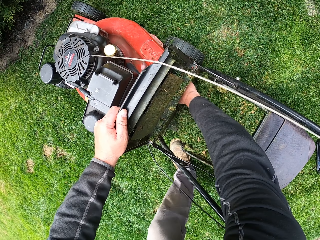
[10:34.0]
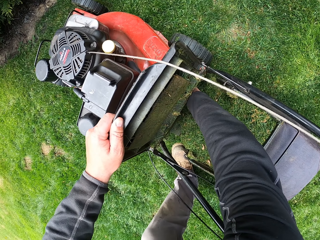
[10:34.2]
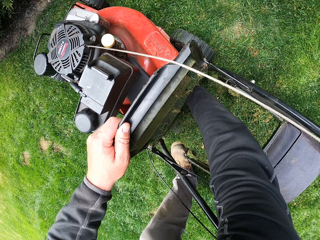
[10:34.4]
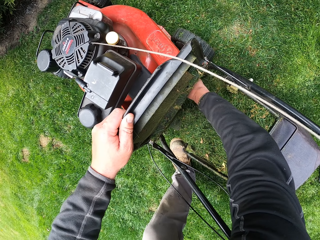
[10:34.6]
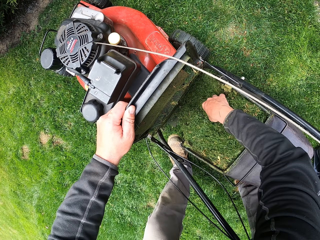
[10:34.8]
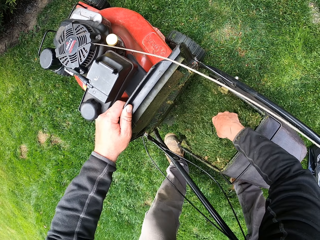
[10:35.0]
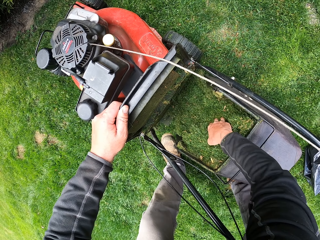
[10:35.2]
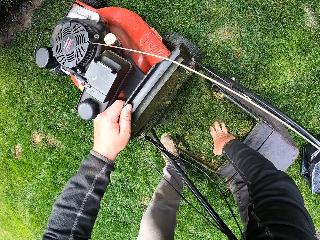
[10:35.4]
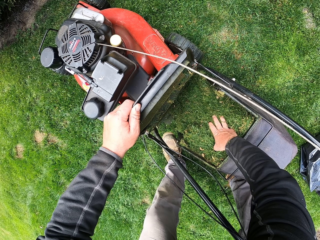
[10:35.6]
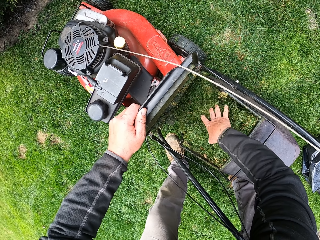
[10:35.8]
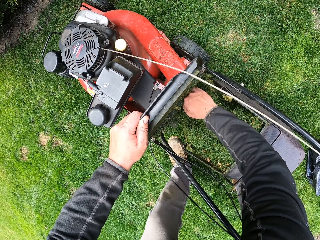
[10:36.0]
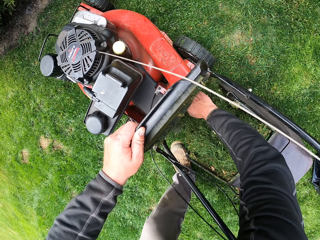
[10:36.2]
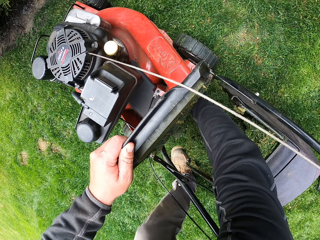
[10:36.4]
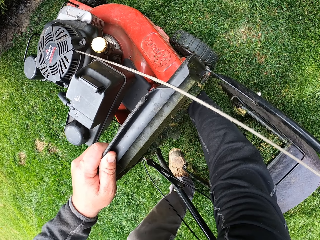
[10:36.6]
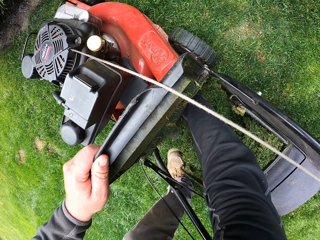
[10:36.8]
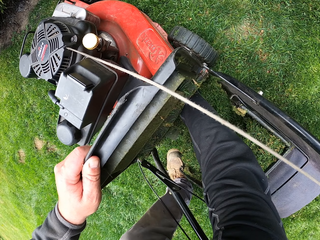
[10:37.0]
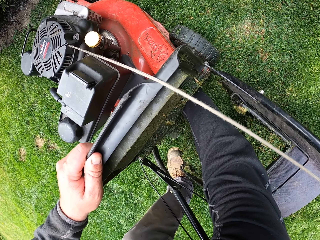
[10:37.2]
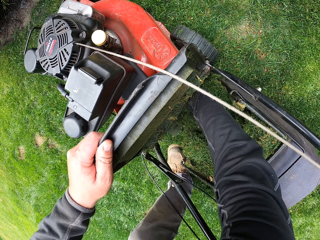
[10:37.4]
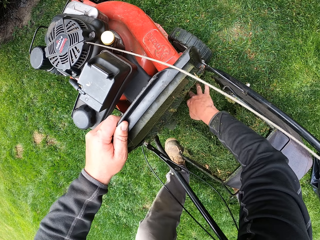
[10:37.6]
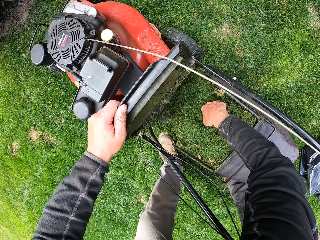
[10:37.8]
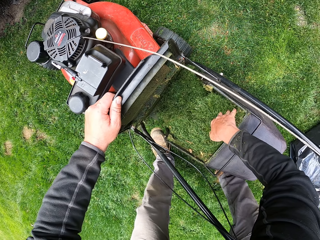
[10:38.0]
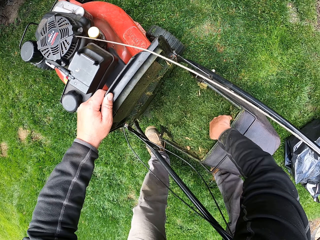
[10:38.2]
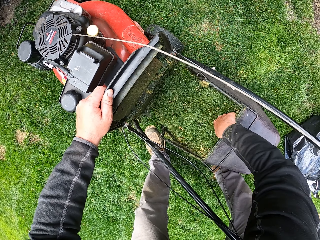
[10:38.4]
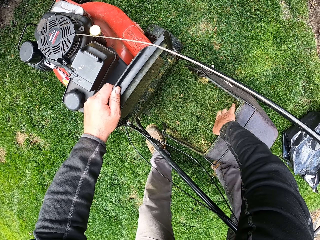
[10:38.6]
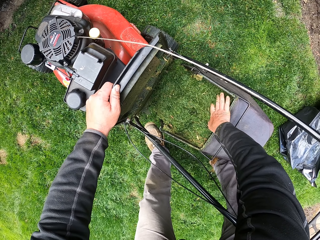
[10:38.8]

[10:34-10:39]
The camera wearer disconnects the lawn mower's bag. They fix the grass into the lawn mower's bag.

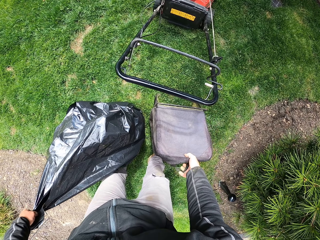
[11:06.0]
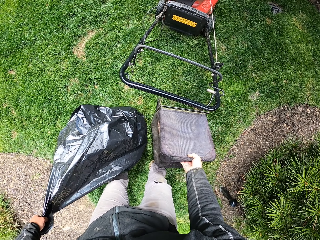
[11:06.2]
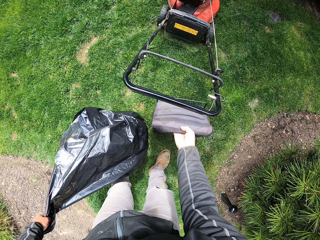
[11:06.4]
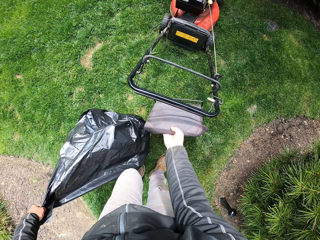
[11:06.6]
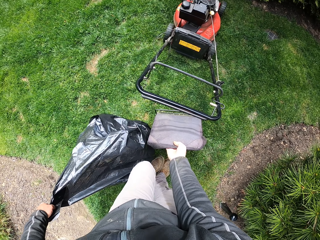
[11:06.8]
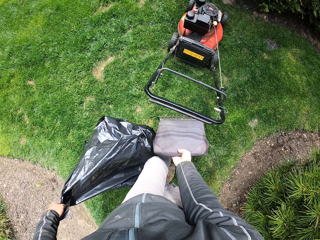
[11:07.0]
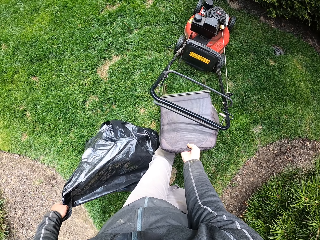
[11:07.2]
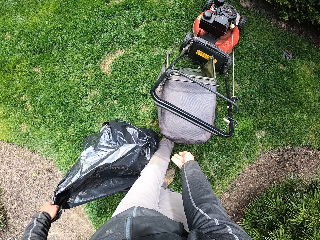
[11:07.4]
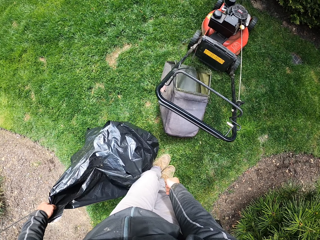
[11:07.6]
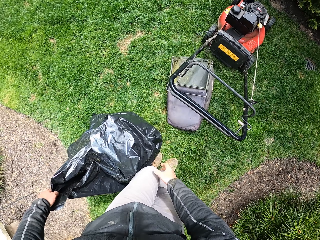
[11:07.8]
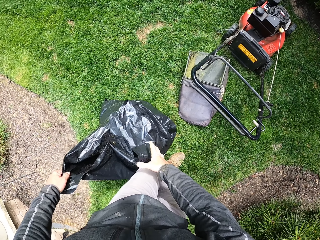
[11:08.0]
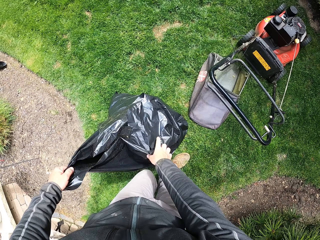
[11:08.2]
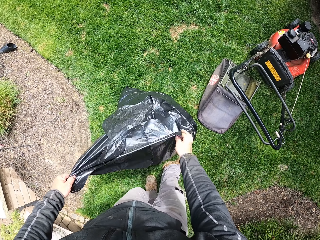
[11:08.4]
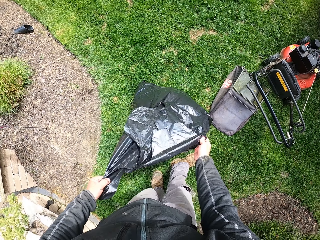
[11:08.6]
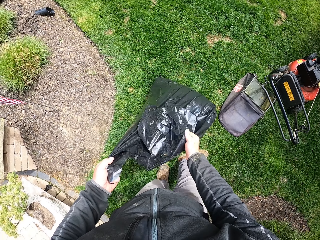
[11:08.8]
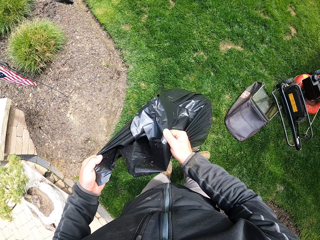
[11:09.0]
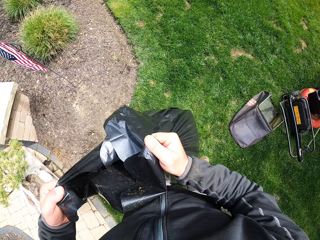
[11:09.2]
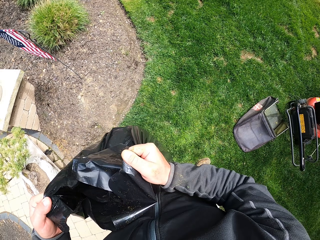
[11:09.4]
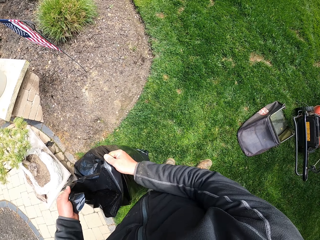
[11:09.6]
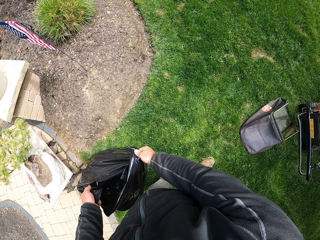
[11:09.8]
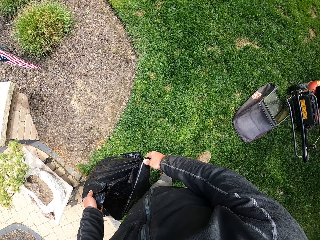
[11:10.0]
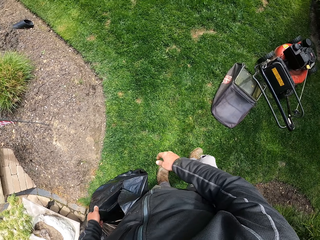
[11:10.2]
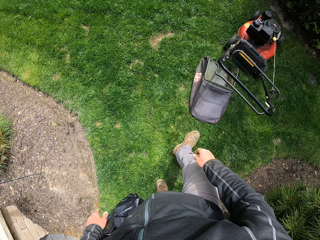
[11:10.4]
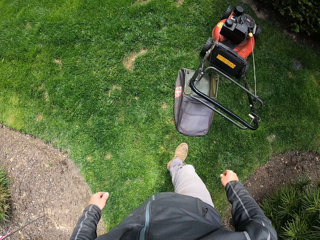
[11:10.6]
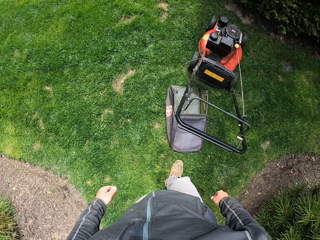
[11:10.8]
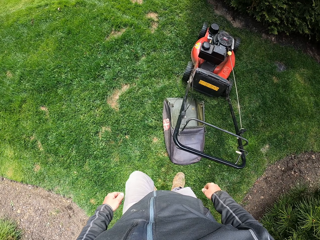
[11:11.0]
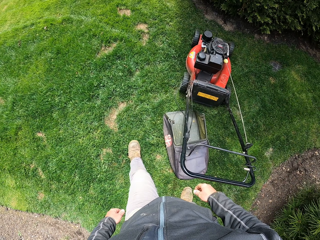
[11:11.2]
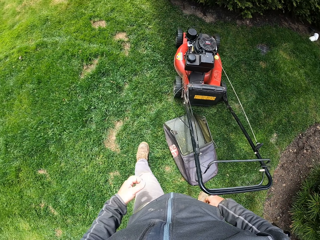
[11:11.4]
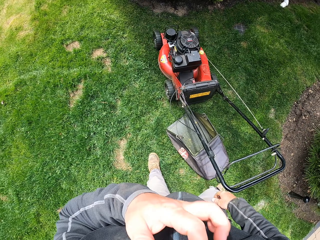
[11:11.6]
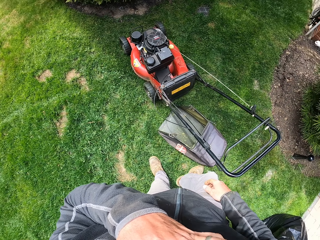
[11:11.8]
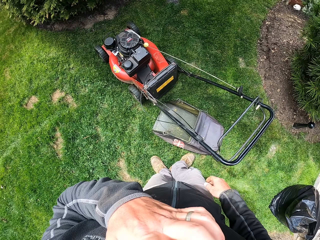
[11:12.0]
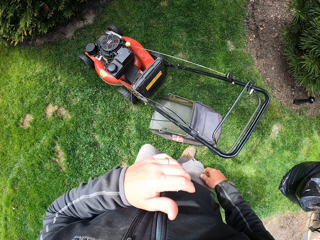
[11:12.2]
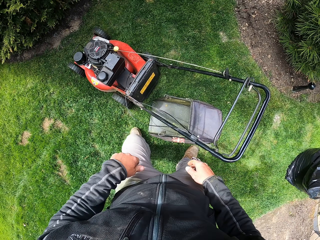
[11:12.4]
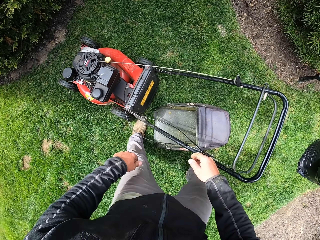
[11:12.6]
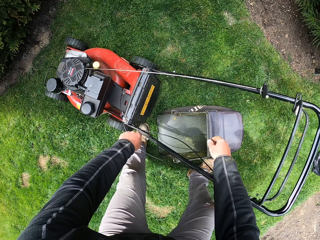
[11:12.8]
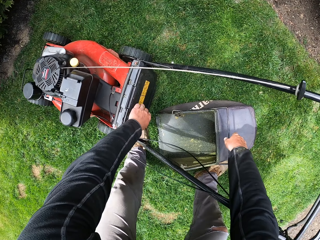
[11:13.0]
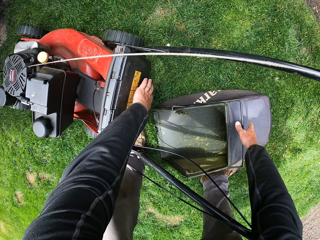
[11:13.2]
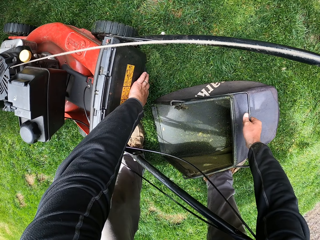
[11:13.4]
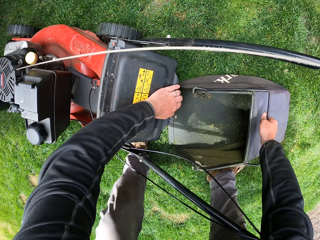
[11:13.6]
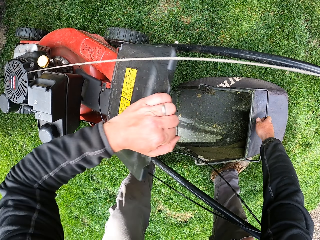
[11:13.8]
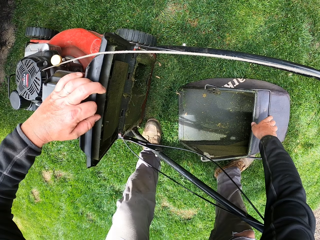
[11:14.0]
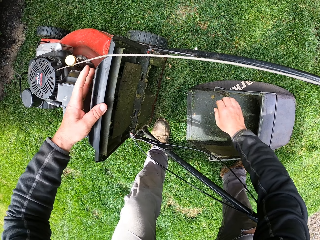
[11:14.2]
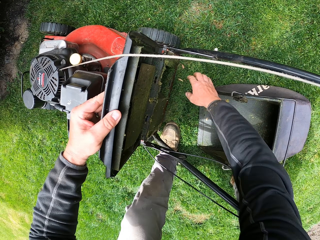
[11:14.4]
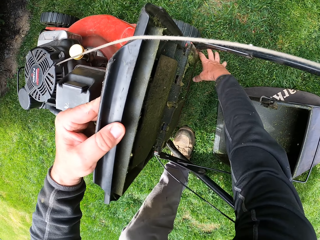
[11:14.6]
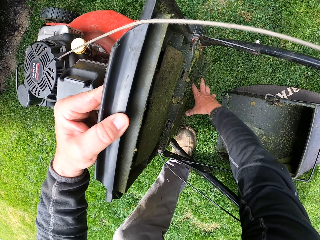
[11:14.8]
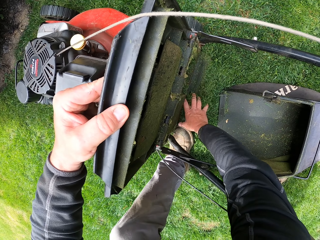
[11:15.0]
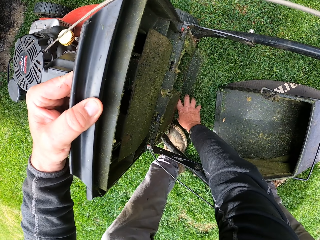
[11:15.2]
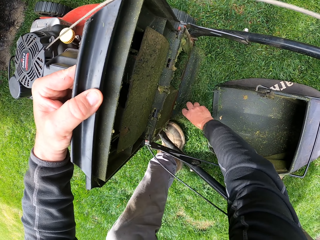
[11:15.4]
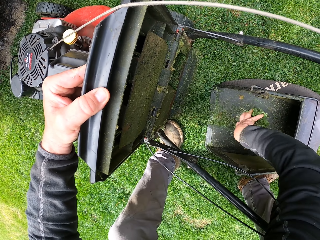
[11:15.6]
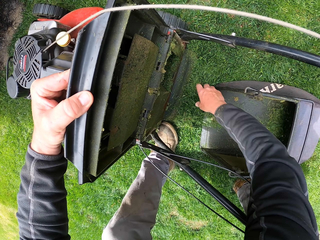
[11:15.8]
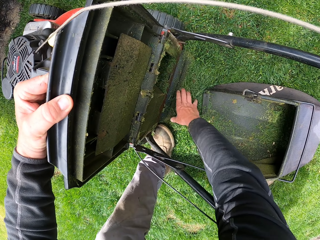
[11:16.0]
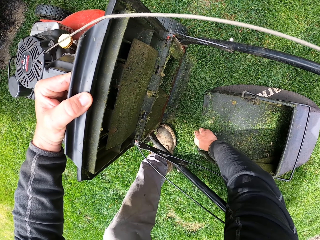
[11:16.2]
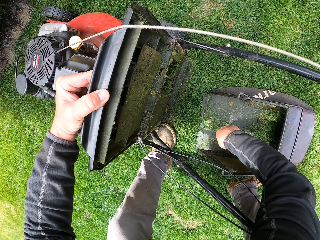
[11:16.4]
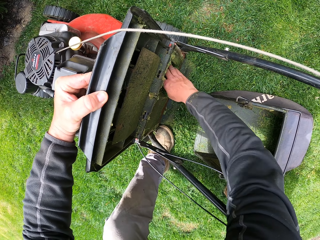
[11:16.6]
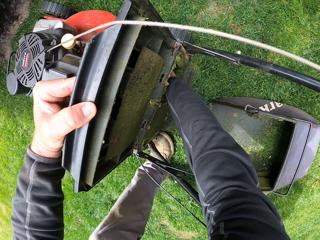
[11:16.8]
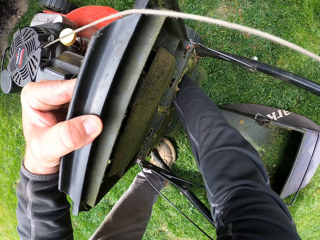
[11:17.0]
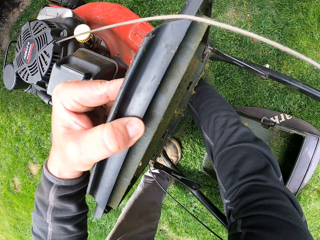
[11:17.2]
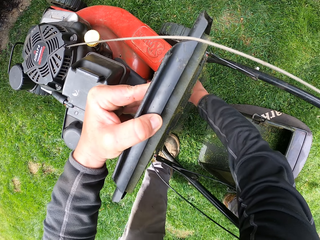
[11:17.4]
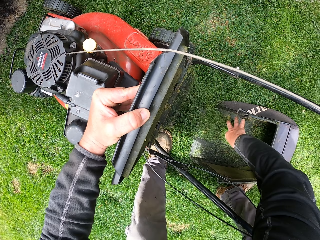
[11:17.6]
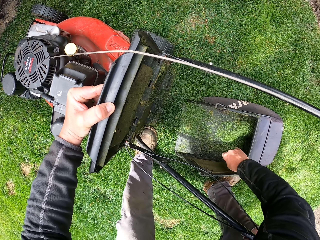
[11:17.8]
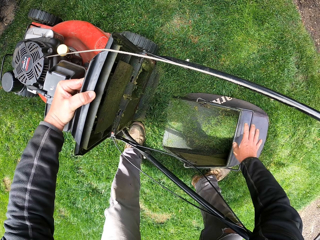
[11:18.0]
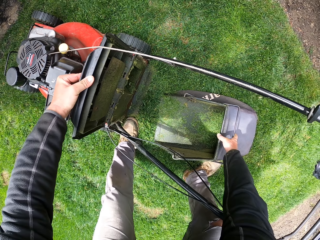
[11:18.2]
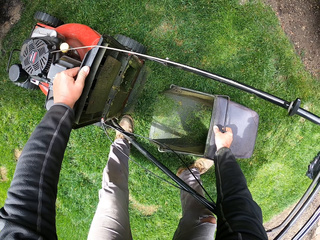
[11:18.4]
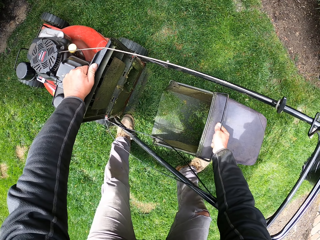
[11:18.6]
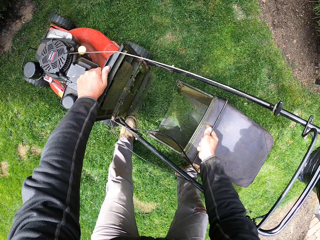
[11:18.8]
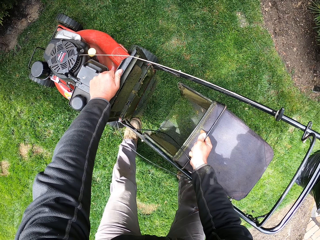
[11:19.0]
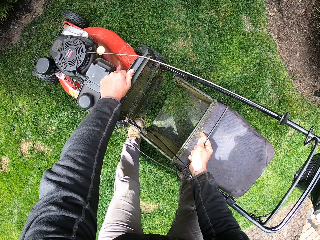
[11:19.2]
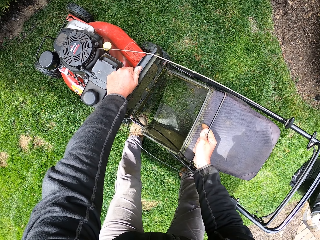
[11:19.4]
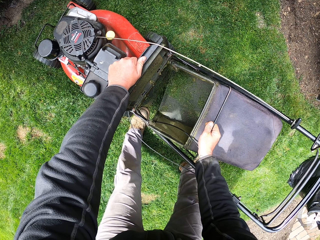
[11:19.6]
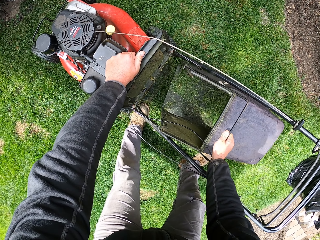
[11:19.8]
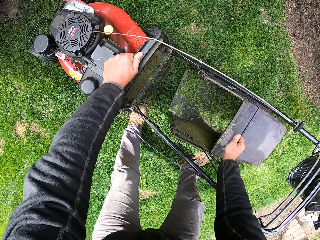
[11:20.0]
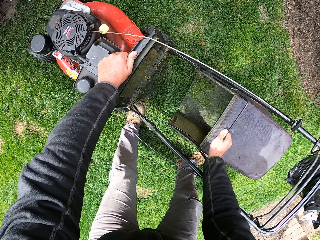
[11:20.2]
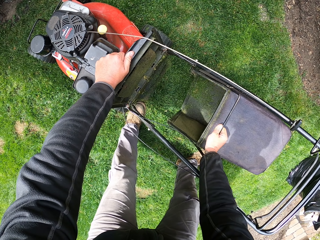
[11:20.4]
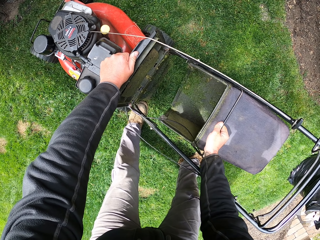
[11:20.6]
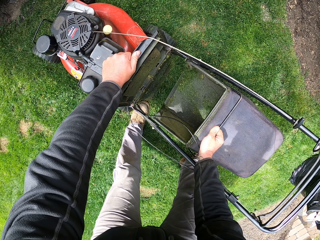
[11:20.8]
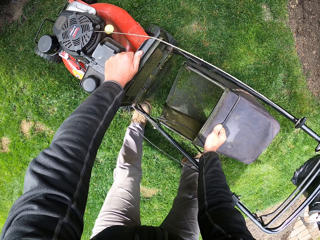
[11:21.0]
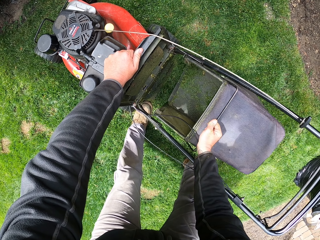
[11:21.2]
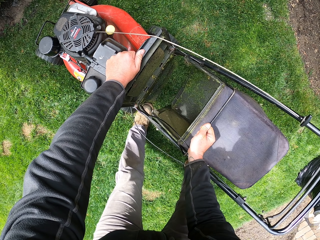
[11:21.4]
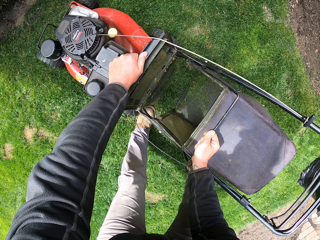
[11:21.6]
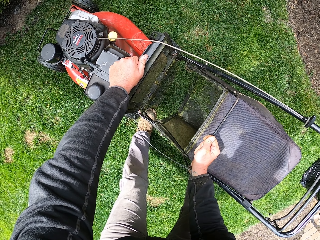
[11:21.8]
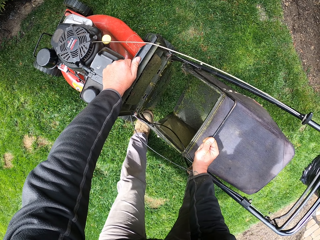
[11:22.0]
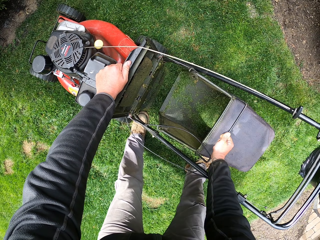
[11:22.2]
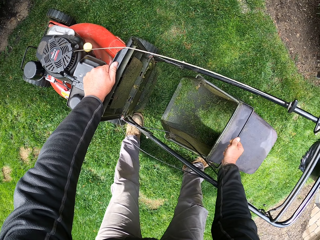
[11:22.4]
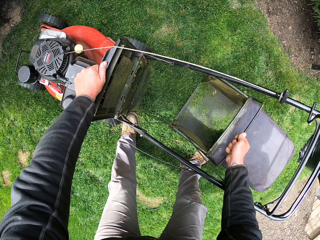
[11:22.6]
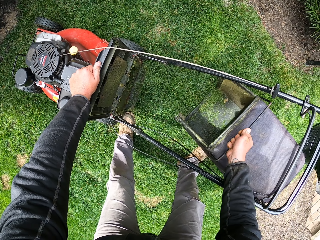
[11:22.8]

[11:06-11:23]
The camera wearer drops the lawn mower's bag. He lifts the paper bag. He walks. He touches his head. He picks up the lawn mower's bag. He collects the grass from the ground. He places the grass into the lawn mower's bag.
